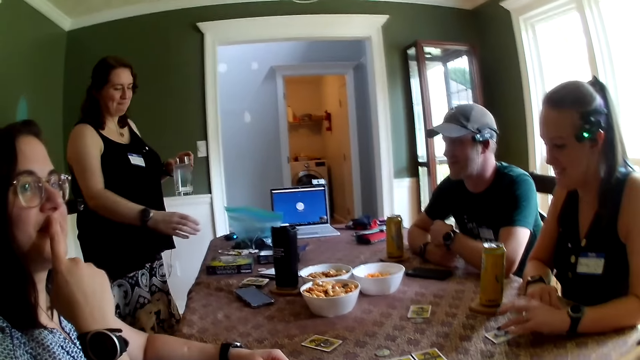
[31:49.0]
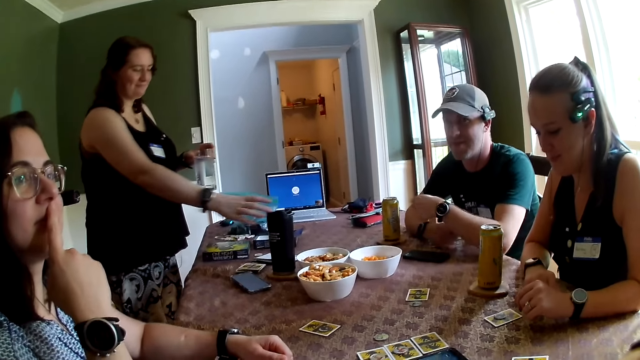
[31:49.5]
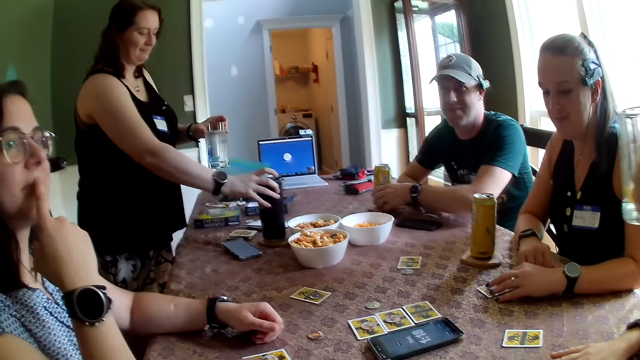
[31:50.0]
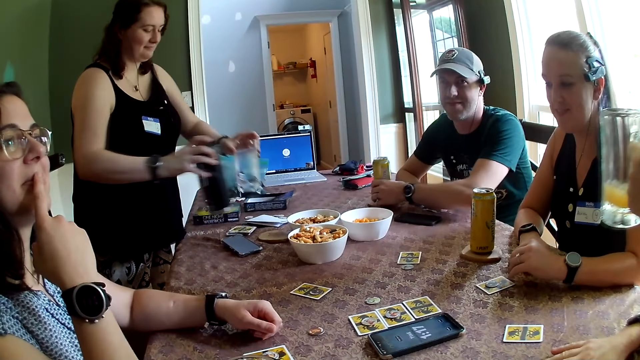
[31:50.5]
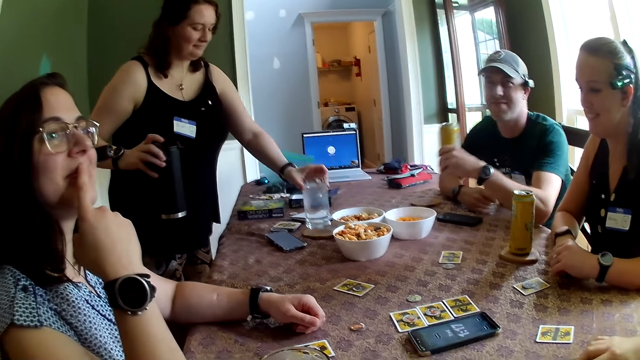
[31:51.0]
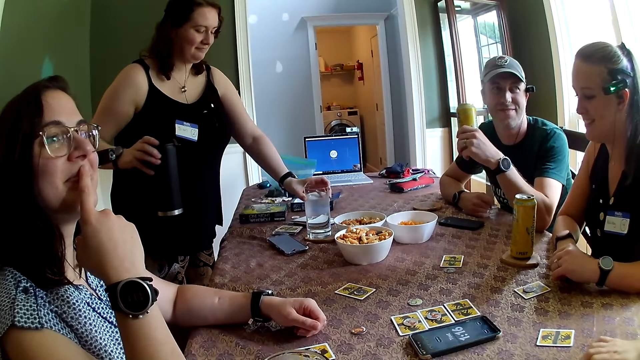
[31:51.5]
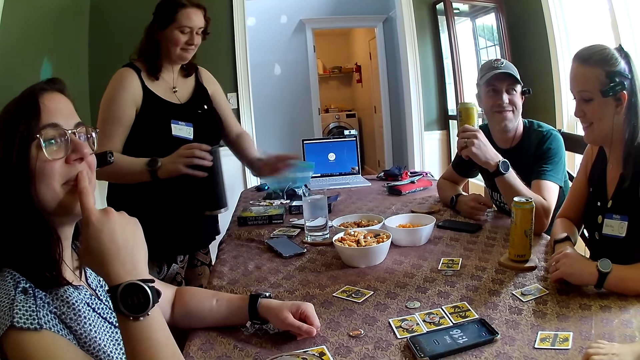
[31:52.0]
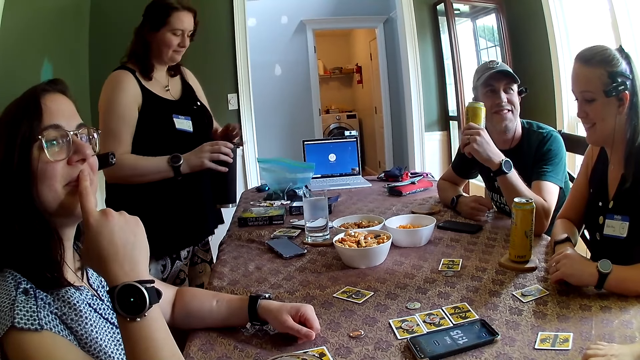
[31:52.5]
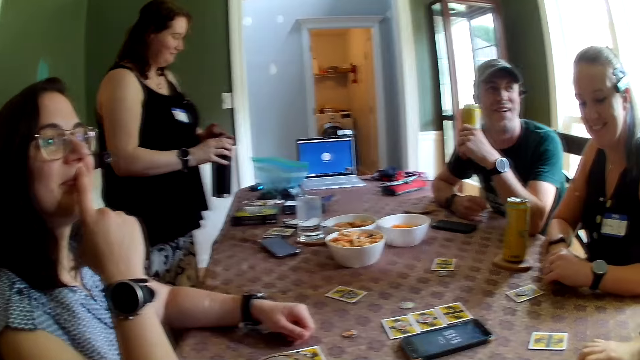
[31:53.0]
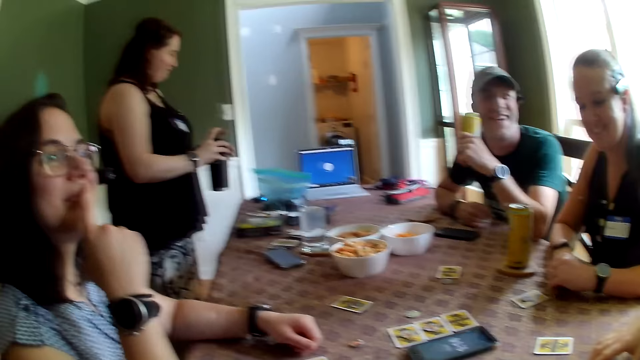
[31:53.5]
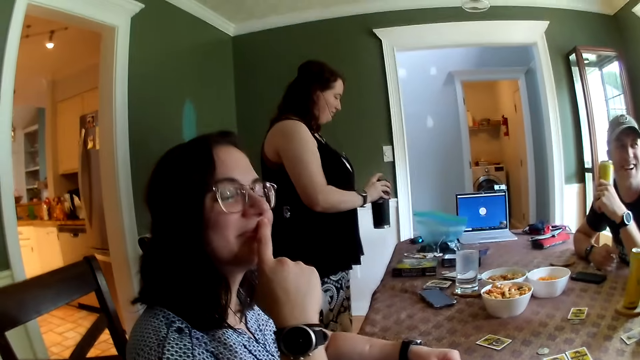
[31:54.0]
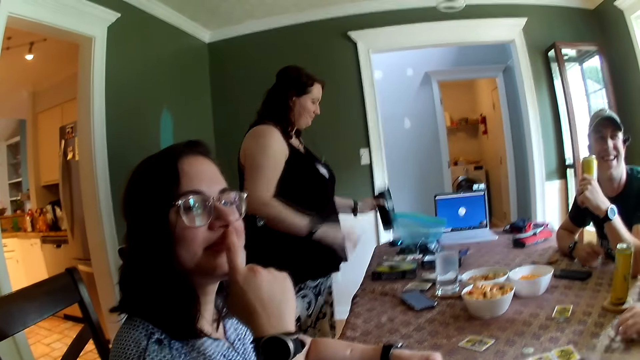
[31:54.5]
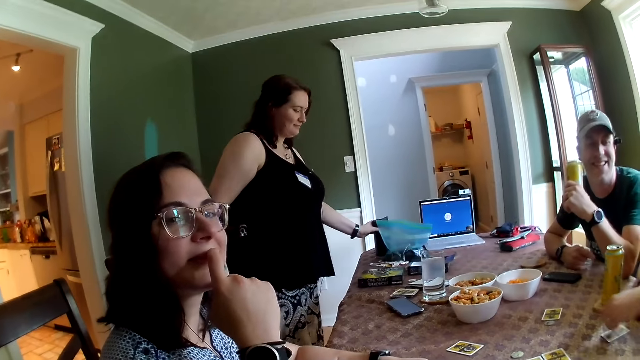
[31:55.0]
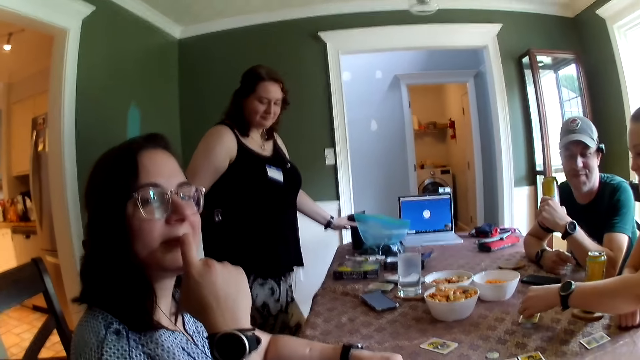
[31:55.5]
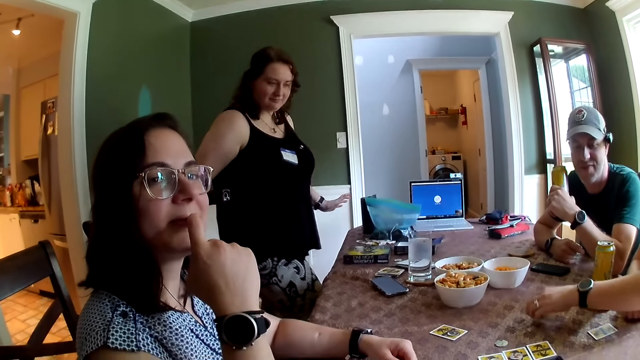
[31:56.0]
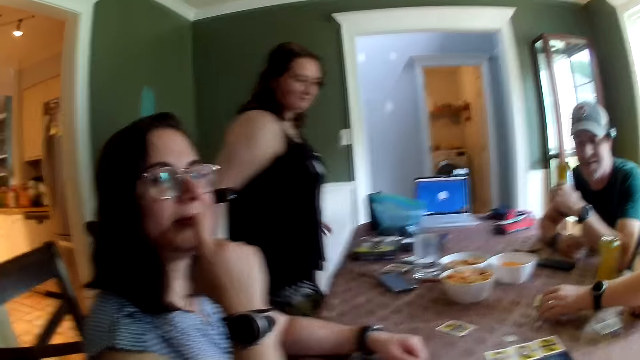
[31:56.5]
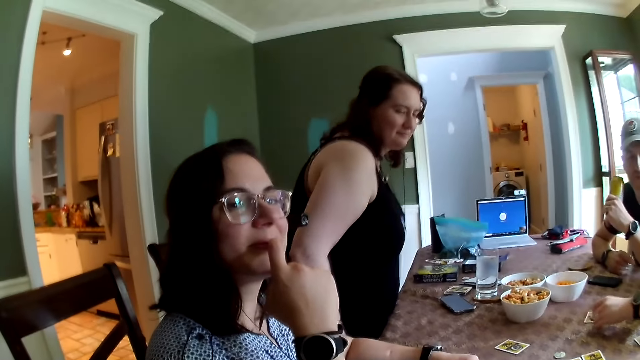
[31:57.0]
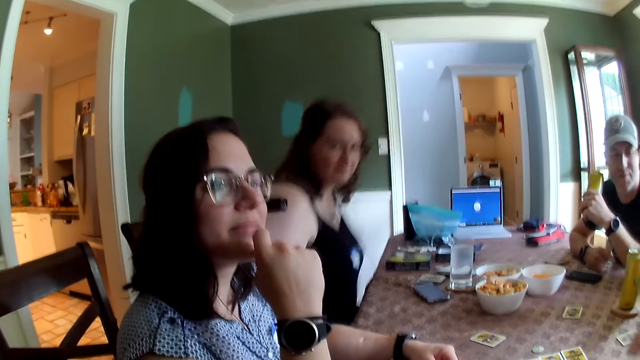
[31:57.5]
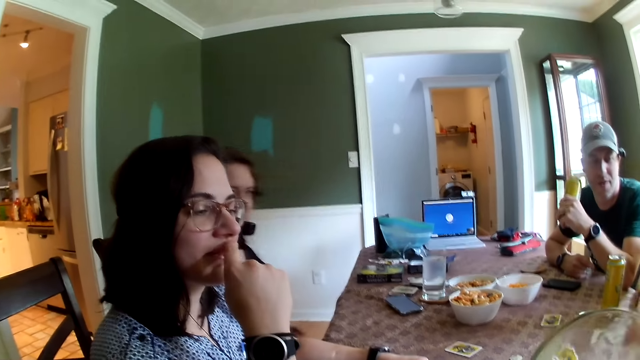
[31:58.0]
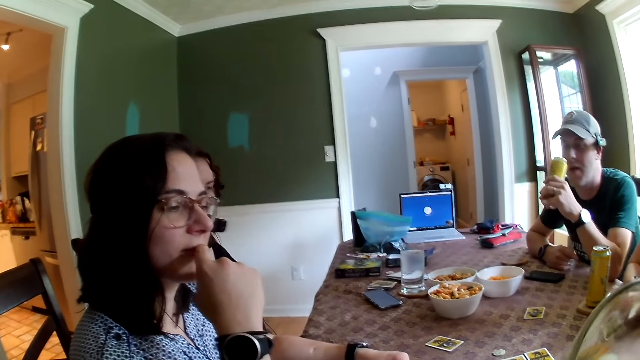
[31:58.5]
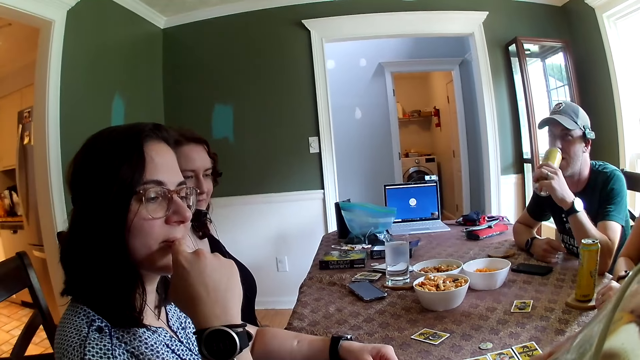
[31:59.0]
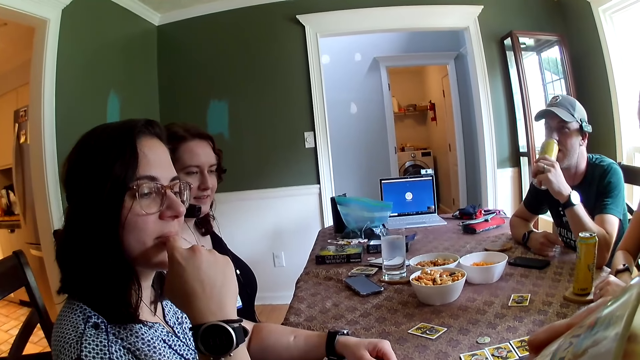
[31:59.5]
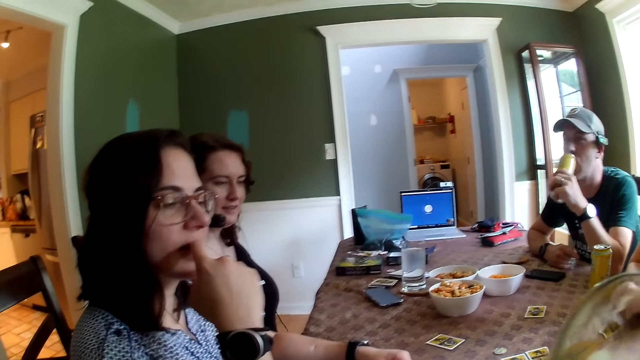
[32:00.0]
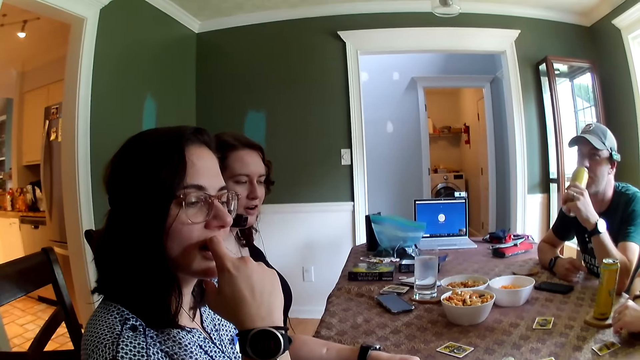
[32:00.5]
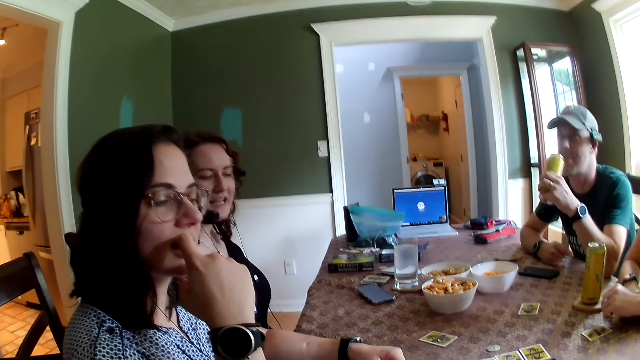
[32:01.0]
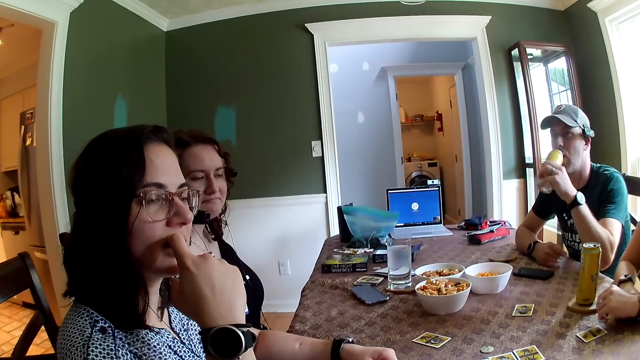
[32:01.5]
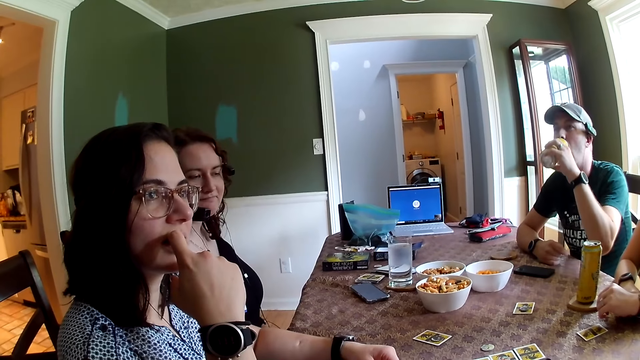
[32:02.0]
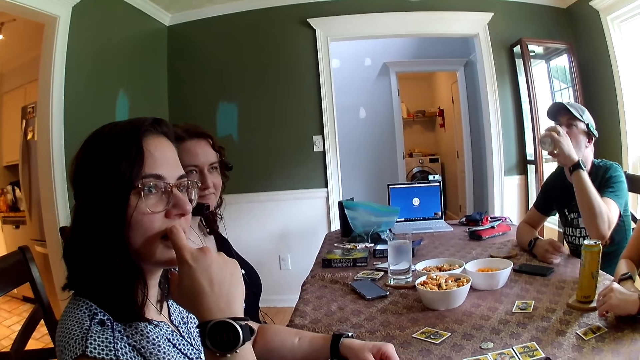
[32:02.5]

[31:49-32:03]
The woman picks a water bottle on the table with her right hand. The man picks a juice can on the table with his left hand. The woman drops the cup of water in her left hand on the table. The woman transfers the water bottle in her right hand to her left hand. Another woman picks a token chip on the table with her left hand. The first woman drops the water bottle in her left hand on the table and pulls a chair by the table with her right hand. The other woman drops the token chip on a card on the table with her left hand. The other woman picks a token chip on the table with her left hand. The first woman sits on the chair. The camera wearer drinks juice from a cup in his right hand. The man drinks juice from the can in his left hand. The camera wearer drops the juice cup on the table with his right hand.

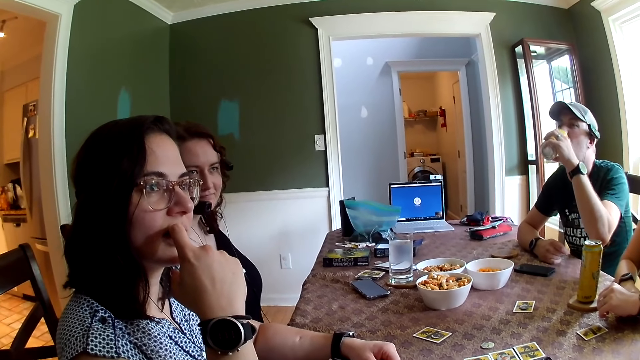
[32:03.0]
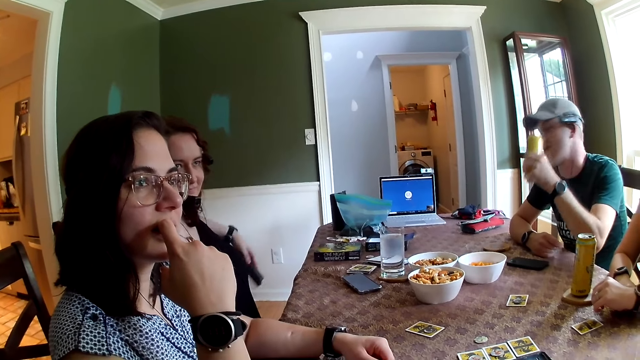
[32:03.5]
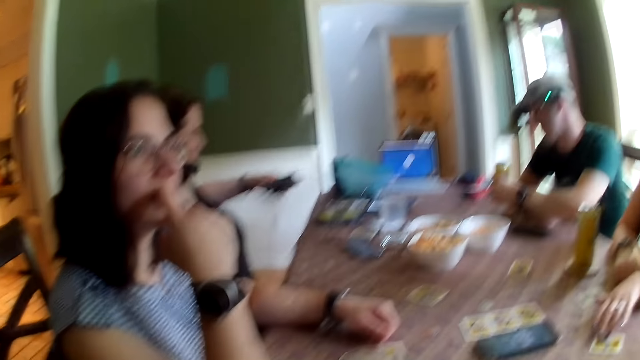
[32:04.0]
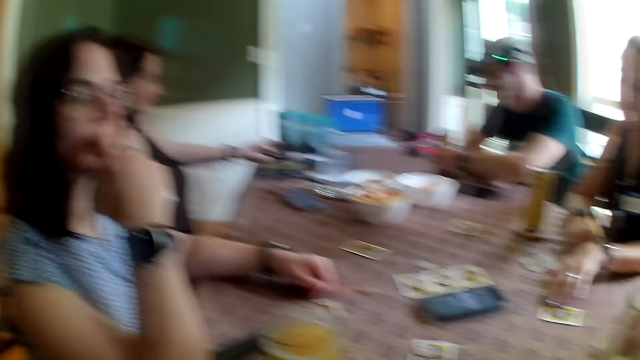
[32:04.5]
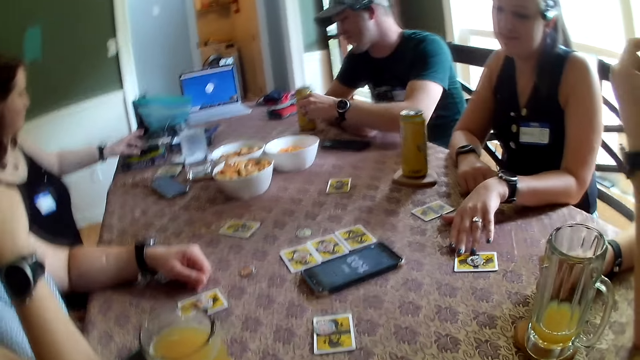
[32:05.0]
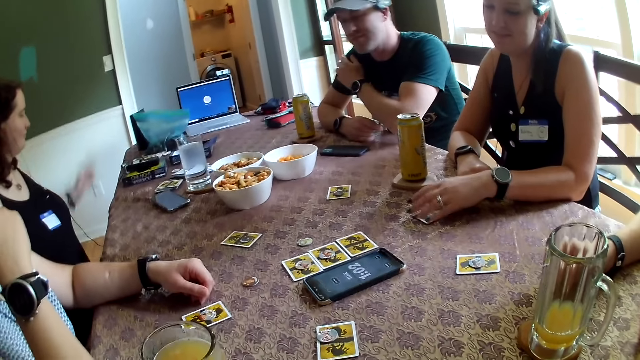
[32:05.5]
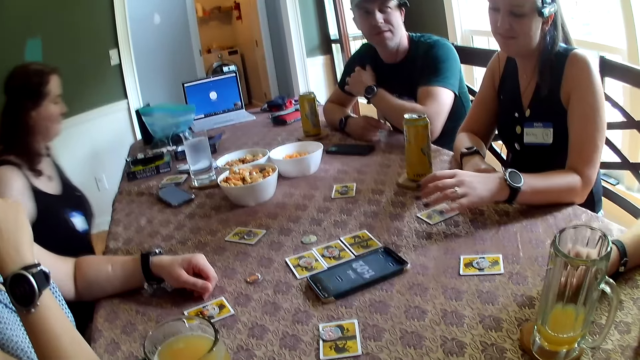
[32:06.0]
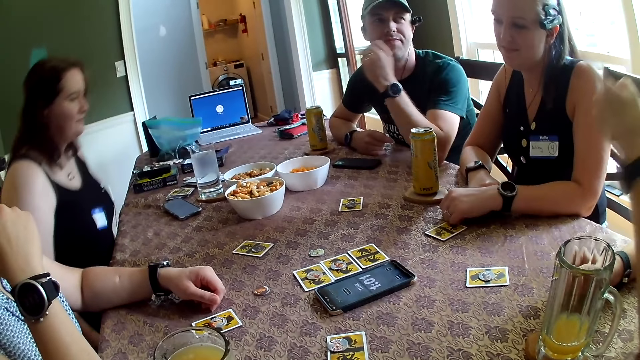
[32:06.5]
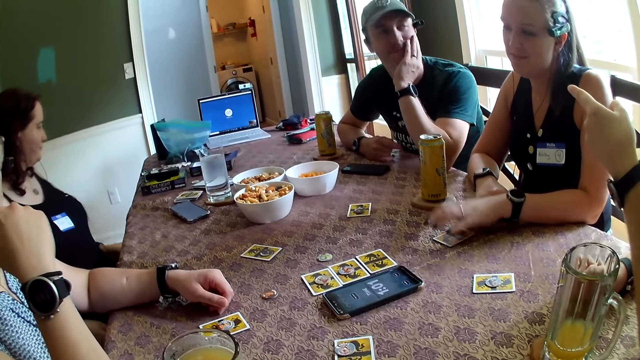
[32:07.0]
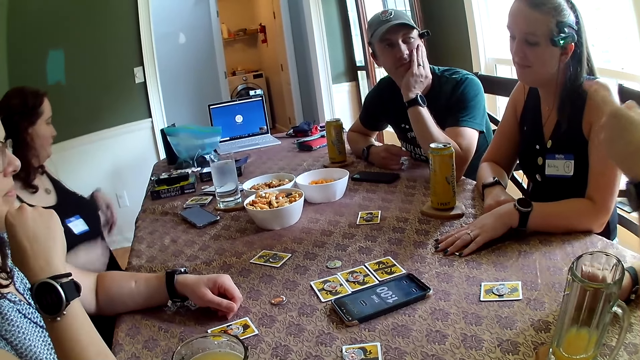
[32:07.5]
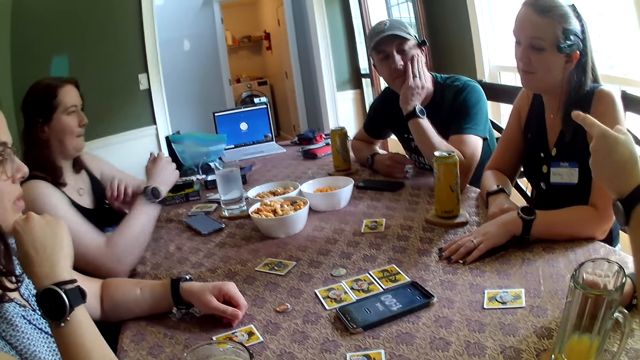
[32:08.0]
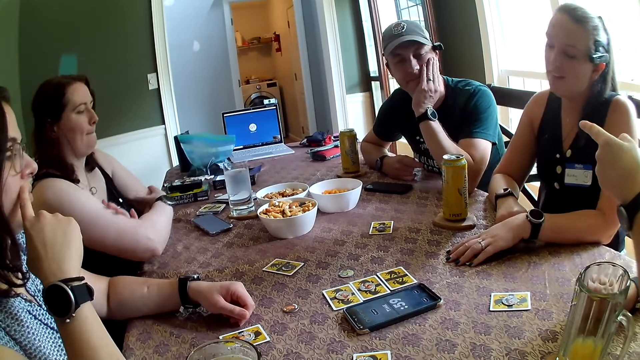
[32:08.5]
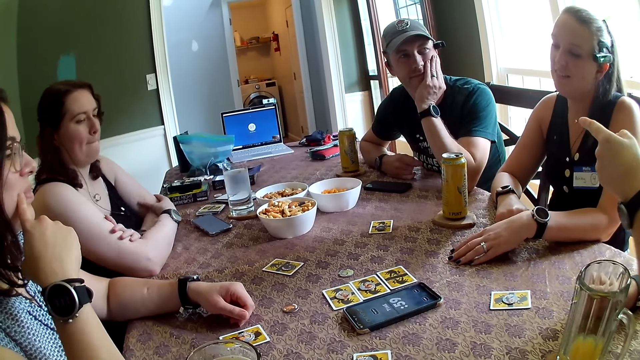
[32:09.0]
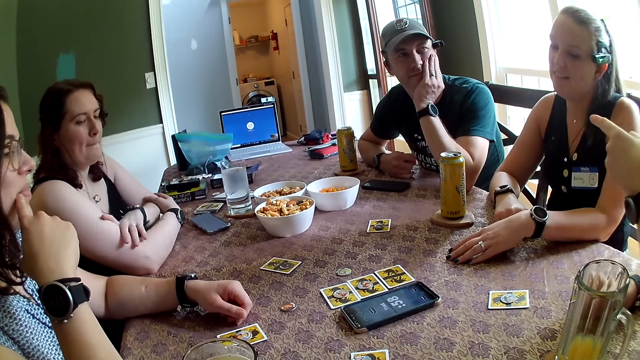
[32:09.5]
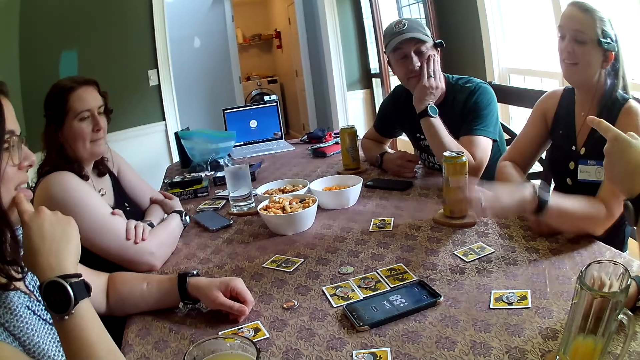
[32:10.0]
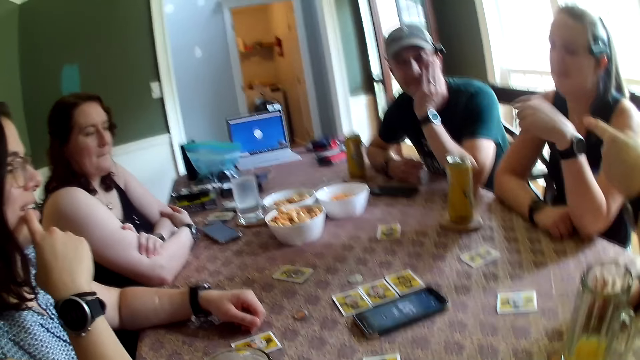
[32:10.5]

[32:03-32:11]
The man drops the juice can on the table with his left hand. A woman drops a phone on the table with her left hand. Another woman moves a card on the table with her left hand. The first woman adjusts her seat on the chair with both hands. The other woman places her left hand on the card on the table. Another man interacts with the camera wearer, the first man, a third woman and the first woman at the table.
